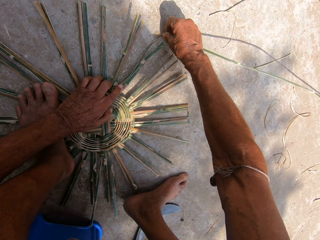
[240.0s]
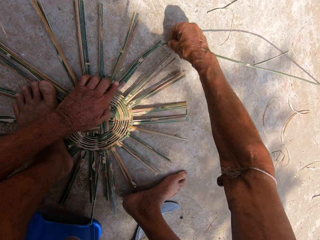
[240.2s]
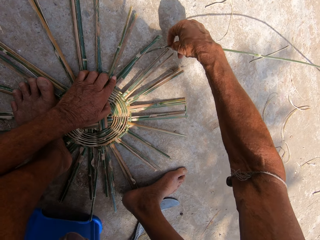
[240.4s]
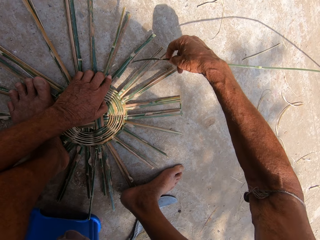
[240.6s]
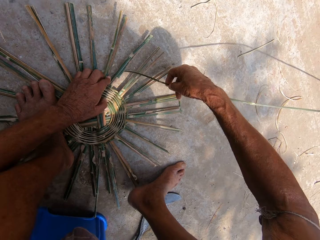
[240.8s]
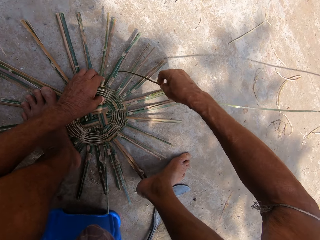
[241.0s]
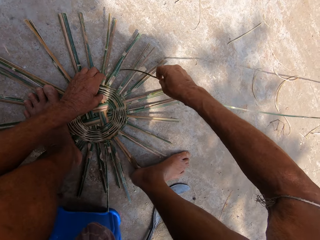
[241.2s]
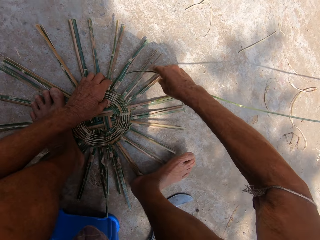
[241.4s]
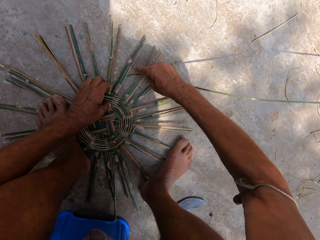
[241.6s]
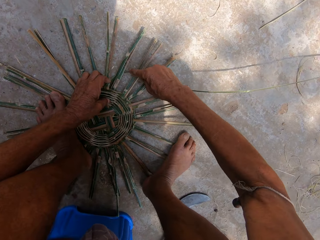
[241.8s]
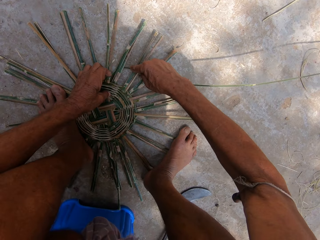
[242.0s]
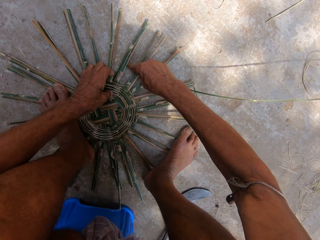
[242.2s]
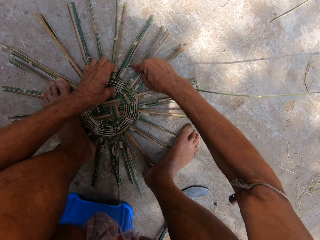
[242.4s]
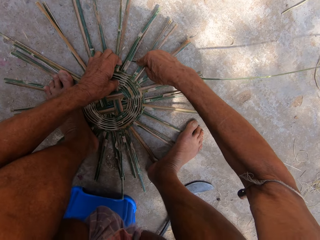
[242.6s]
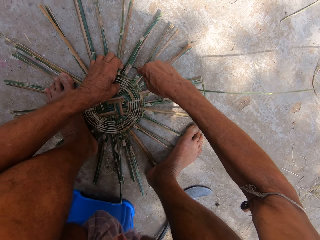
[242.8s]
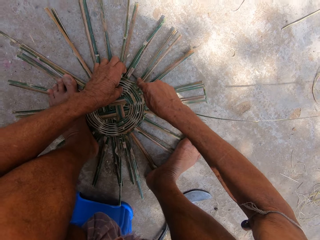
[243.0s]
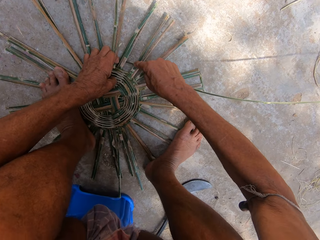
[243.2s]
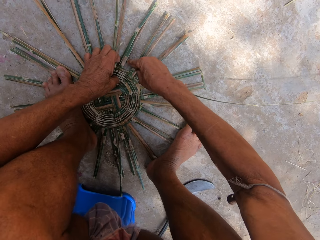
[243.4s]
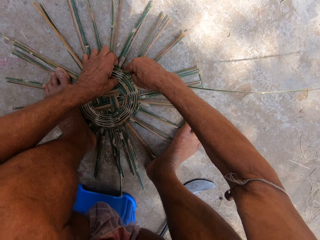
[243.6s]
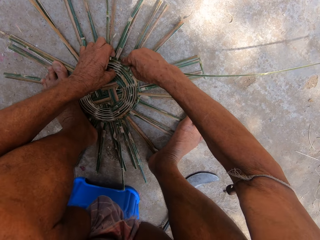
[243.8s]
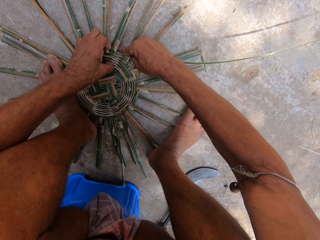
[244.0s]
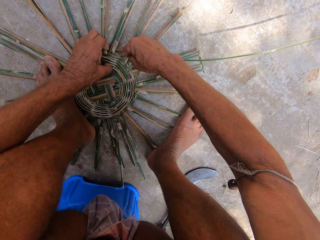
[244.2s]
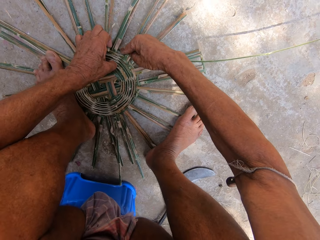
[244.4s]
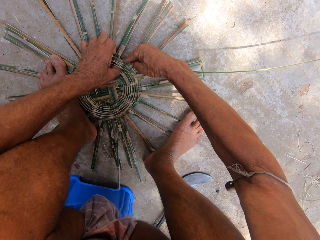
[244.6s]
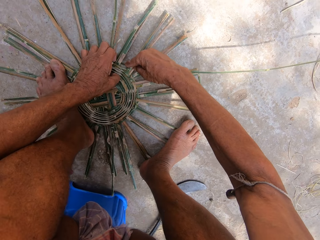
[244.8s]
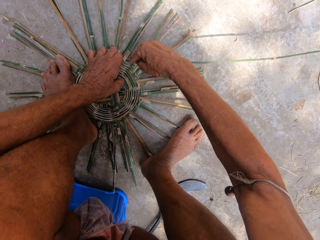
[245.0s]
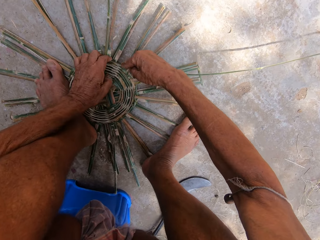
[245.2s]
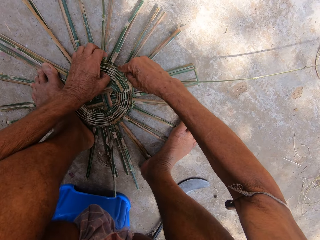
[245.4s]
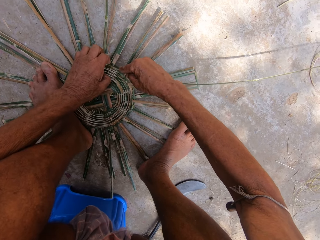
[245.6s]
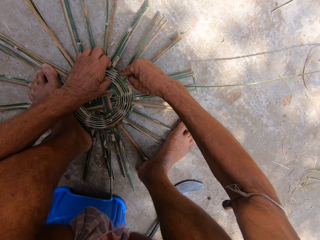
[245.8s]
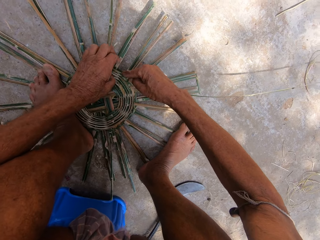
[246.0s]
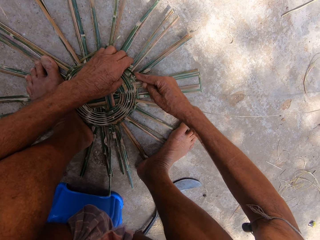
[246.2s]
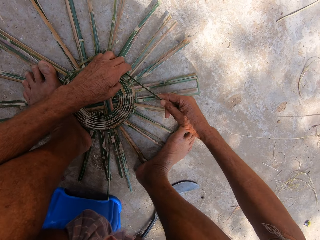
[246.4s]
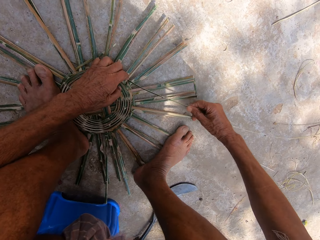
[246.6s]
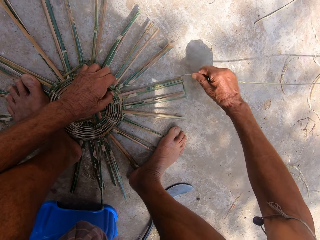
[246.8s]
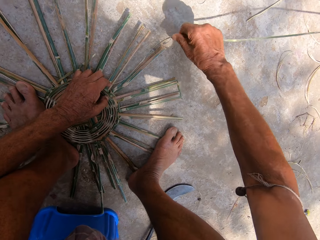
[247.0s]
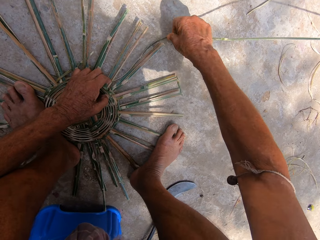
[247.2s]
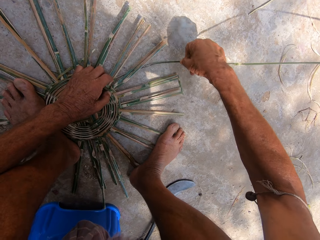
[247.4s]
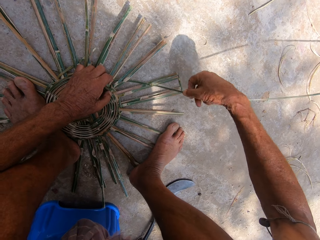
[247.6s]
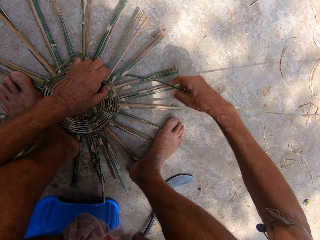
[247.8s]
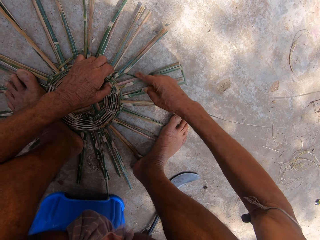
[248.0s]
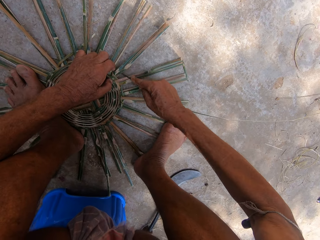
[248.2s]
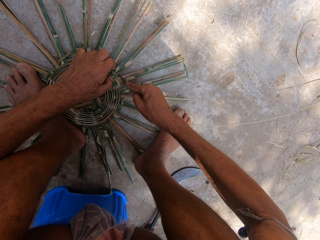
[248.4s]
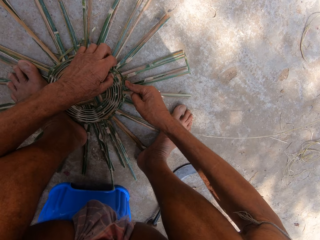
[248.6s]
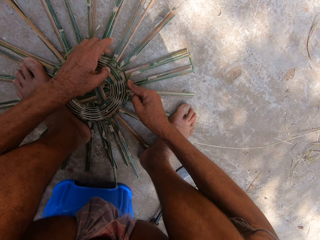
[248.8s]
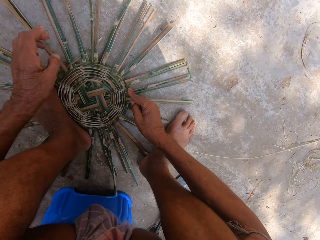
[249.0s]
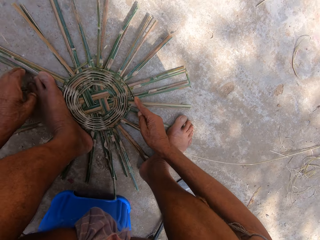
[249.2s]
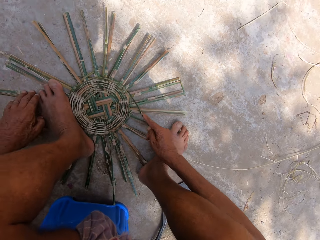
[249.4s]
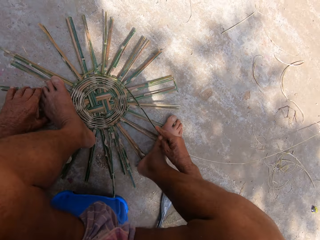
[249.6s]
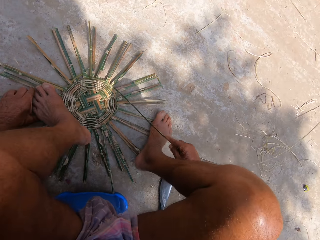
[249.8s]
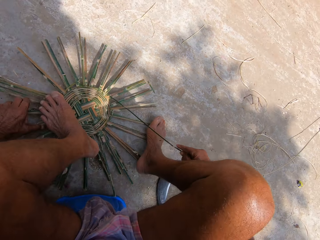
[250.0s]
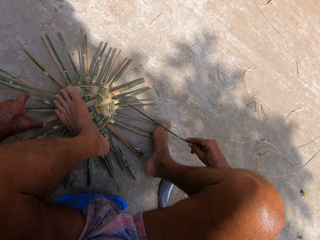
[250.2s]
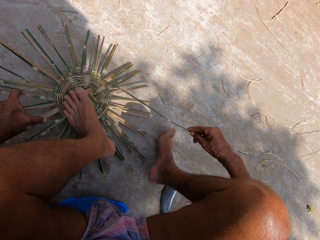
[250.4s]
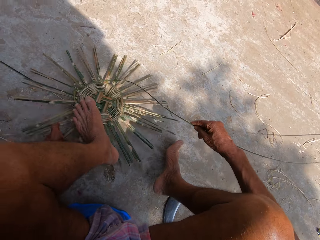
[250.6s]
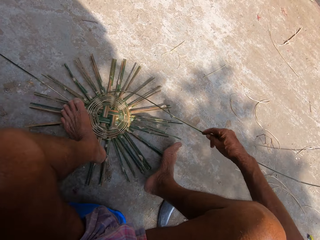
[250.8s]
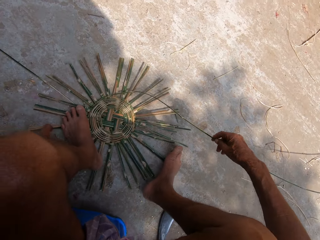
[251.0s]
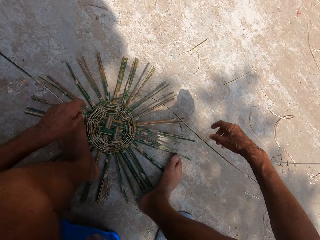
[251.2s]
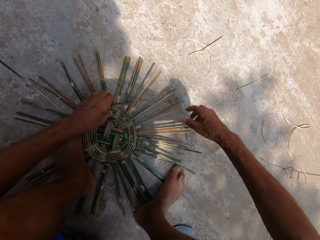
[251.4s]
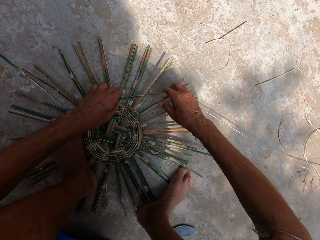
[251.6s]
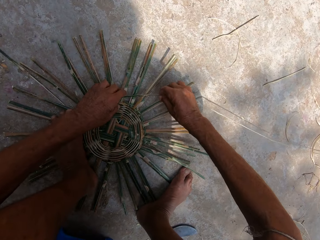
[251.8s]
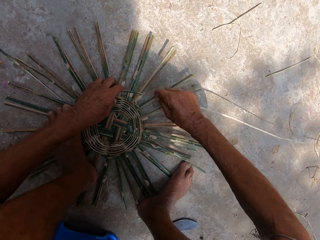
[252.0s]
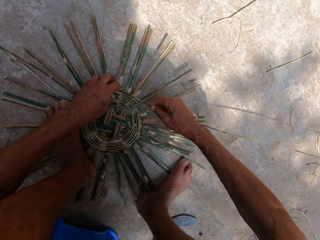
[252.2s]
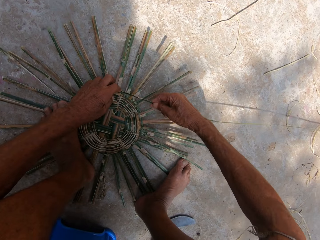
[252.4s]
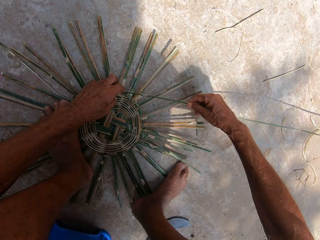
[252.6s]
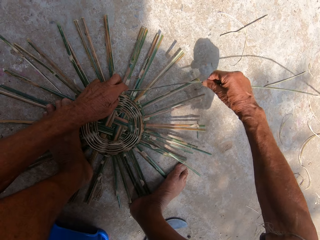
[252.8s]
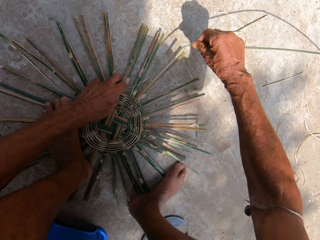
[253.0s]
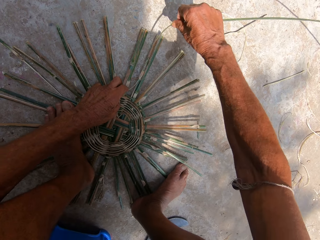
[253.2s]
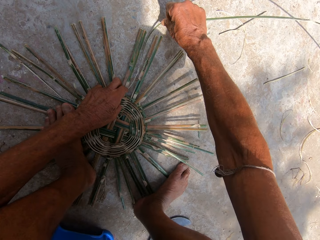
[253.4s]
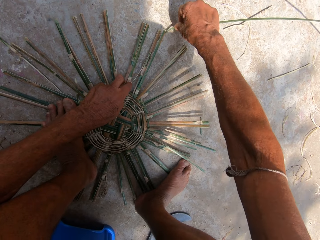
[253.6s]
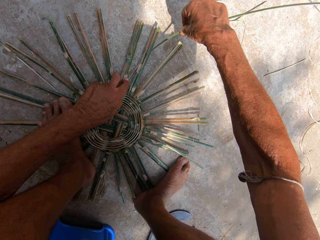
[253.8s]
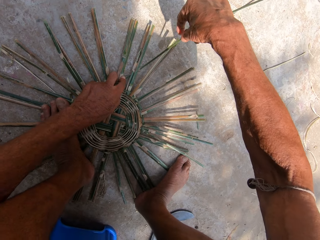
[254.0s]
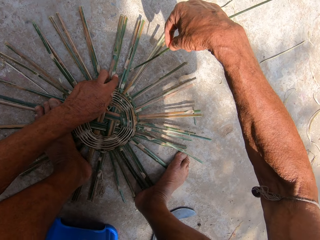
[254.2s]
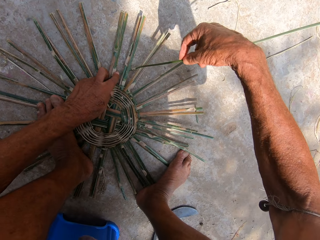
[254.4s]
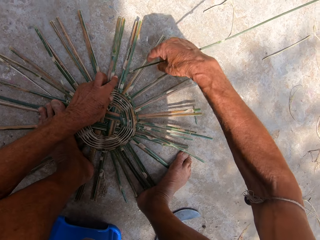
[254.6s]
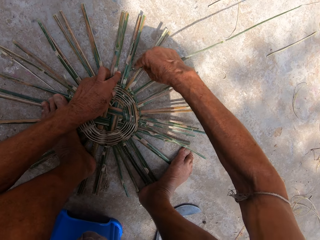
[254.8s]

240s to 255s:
The camera wearer adjusts the basket frame on the ground with his left hand. He moves something. He adjusts his left leg on the basket frame on the ground. He weaves the basket frame on the ground with the bamboo strip in both hands. He moves something.

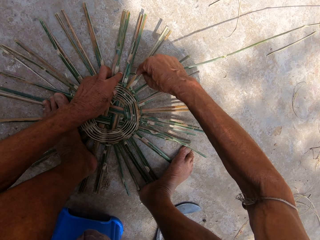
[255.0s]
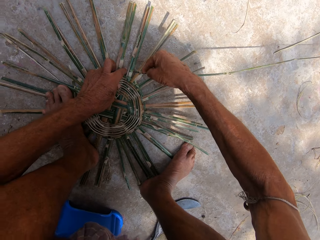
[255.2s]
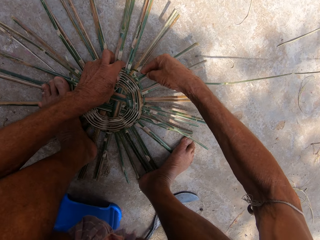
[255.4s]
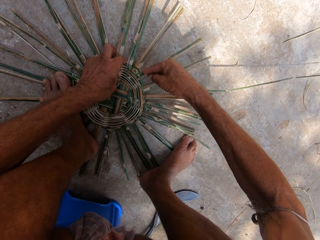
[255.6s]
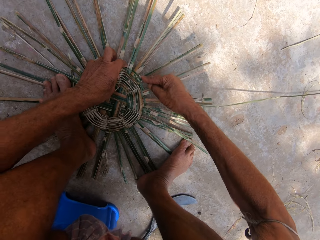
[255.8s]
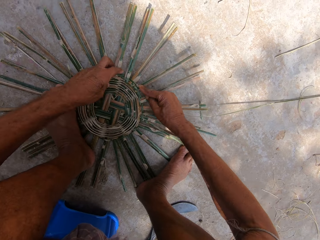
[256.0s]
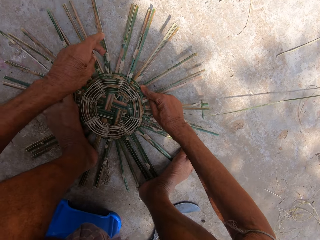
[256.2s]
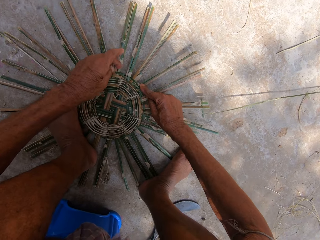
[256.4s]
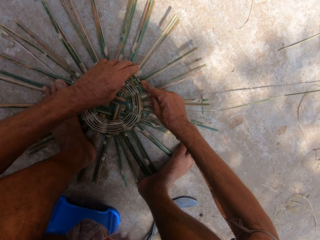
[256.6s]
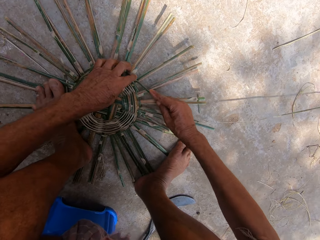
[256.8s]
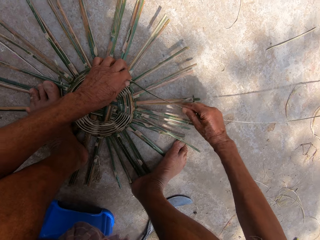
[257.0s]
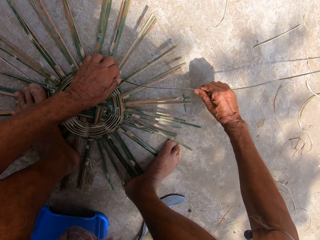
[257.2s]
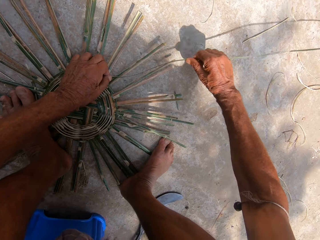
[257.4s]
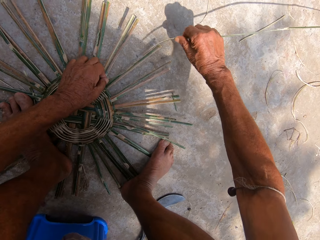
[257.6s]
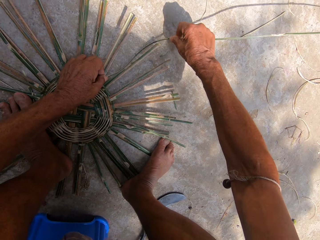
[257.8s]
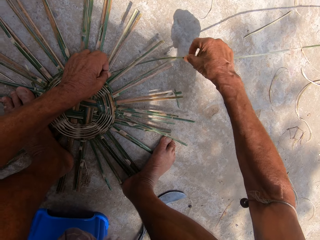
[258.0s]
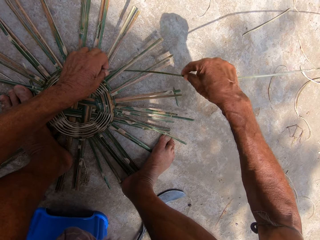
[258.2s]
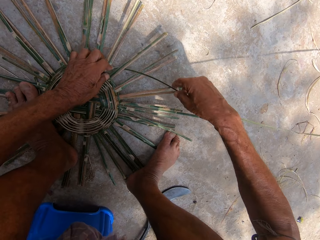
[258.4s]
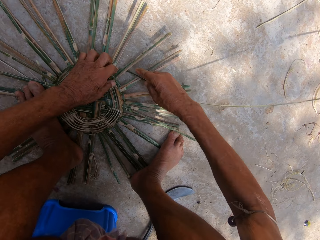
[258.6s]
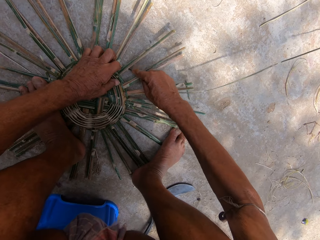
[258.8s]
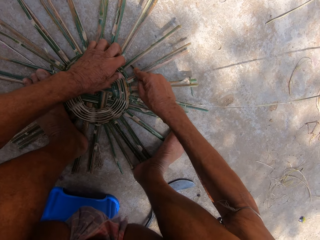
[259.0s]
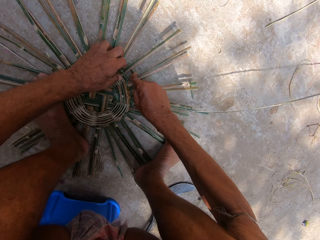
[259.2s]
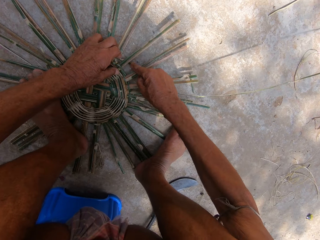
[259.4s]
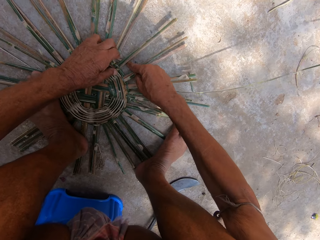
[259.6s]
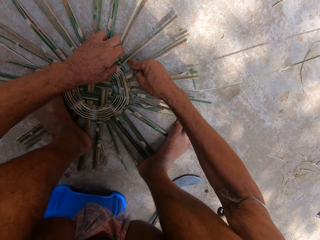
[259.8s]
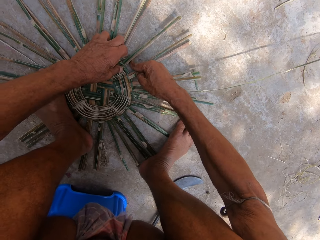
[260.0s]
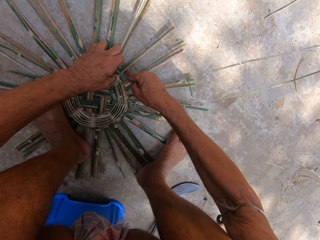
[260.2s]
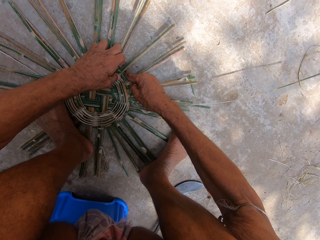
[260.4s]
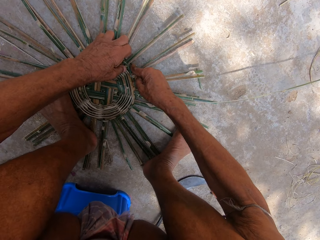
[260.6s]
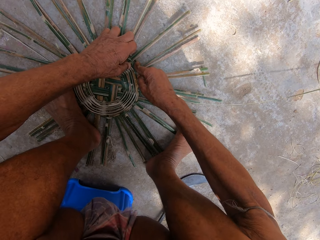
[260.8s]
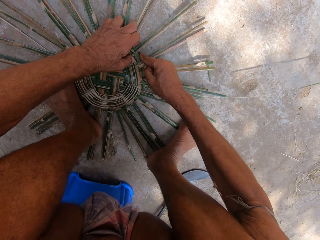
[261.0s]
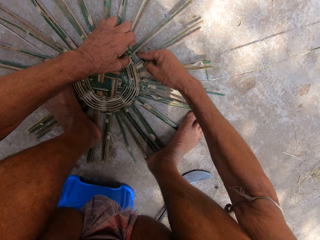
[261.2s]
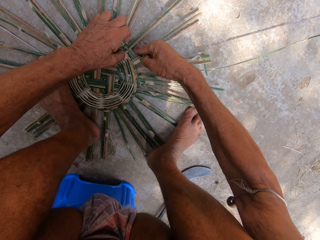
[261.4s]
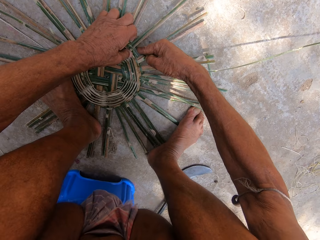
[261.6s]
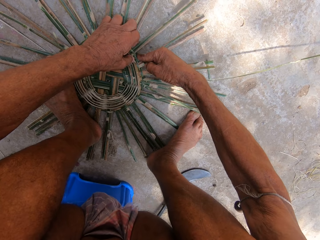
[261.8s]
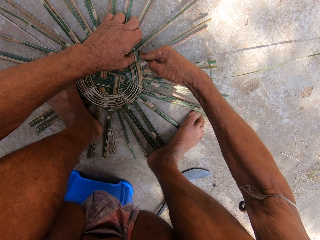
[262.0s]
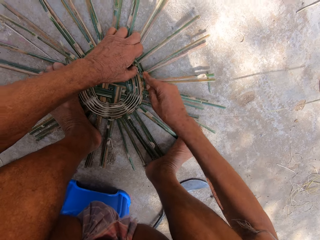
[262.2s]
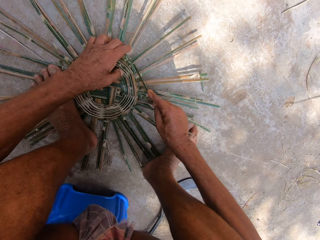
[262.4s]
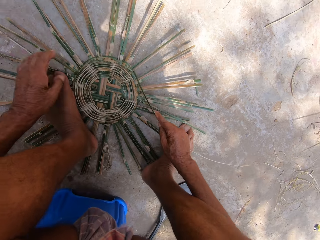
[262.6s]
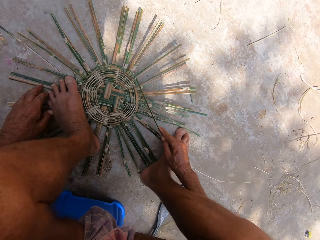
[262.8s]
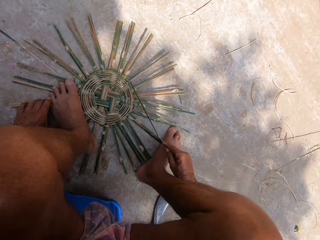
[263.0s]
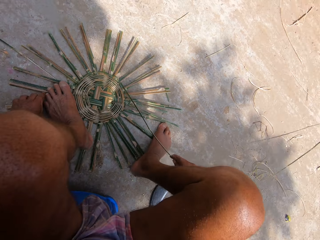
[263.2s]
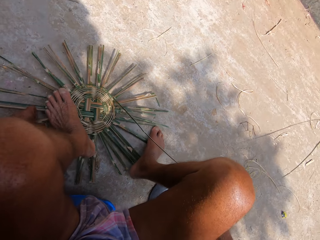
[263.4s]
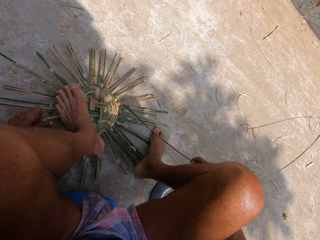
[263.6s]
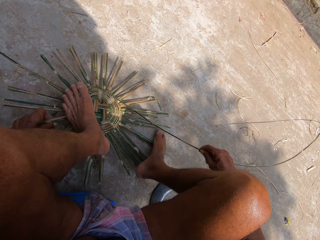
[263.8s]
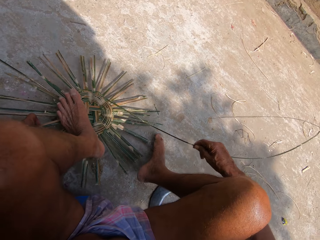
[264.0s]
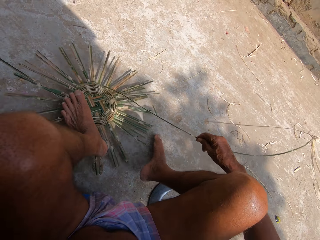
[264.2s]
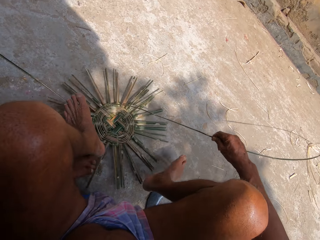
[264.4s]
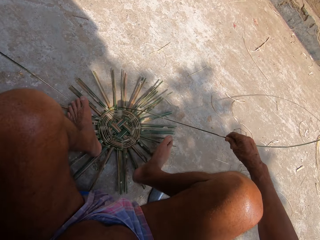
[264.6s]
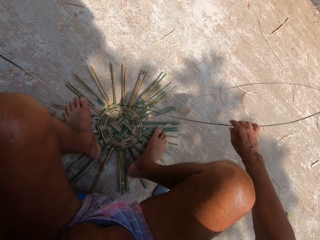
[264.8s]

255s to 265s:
The camera wearer makes something. He adjusts the basket frame on the ground with his left hand. He moves something.
